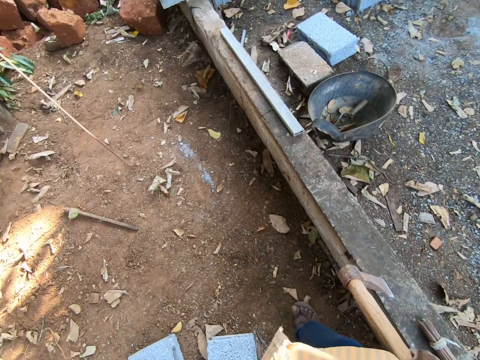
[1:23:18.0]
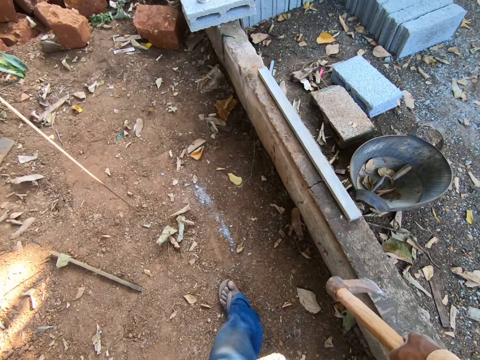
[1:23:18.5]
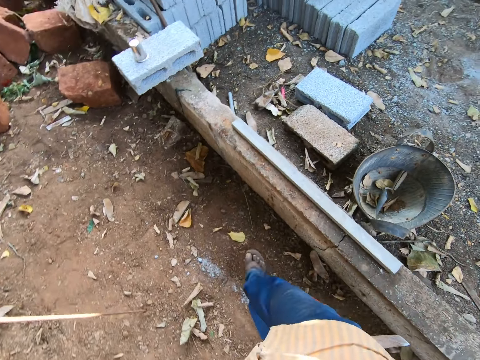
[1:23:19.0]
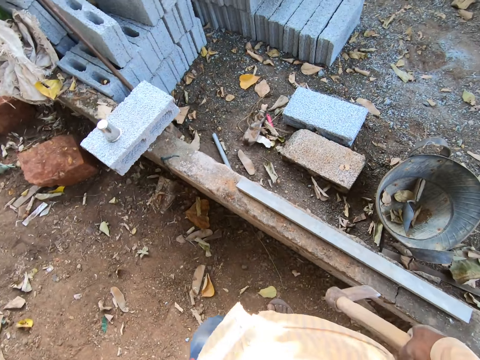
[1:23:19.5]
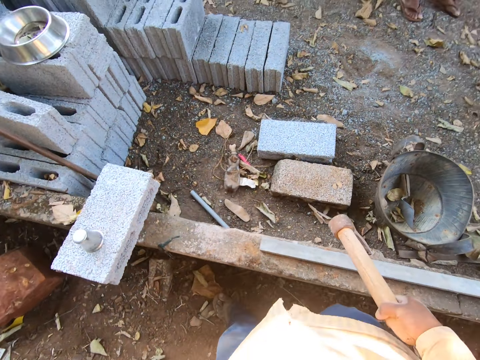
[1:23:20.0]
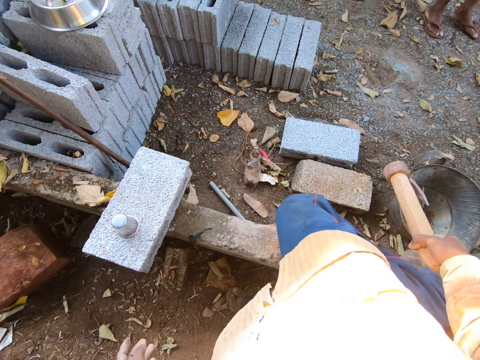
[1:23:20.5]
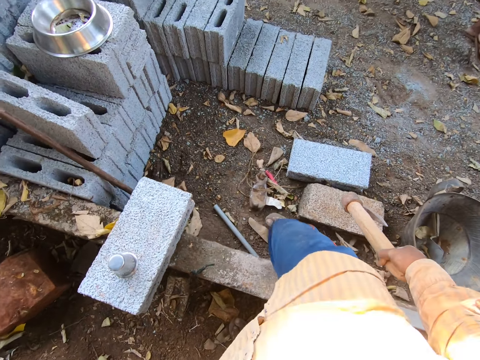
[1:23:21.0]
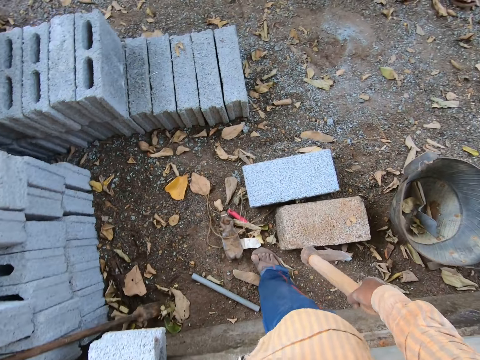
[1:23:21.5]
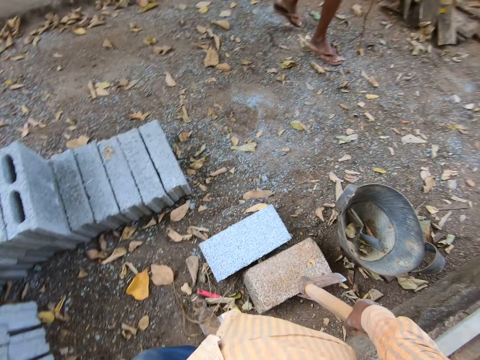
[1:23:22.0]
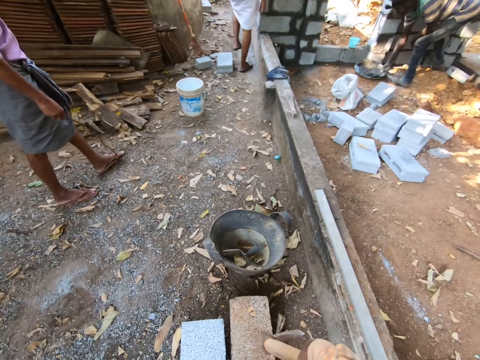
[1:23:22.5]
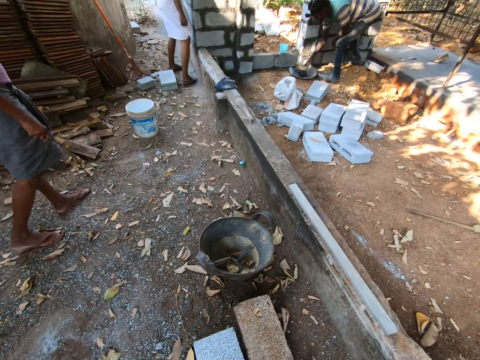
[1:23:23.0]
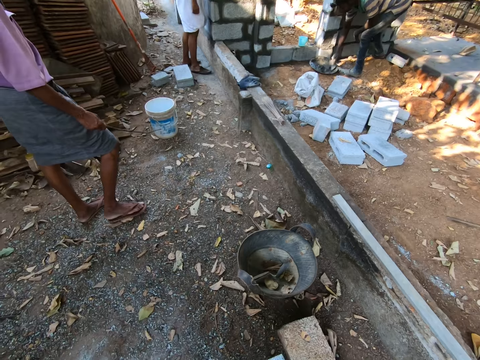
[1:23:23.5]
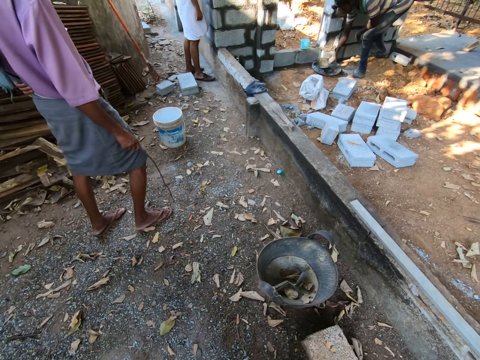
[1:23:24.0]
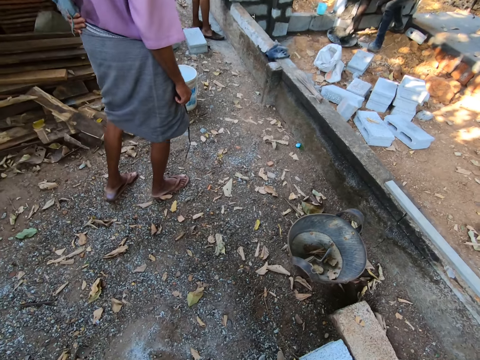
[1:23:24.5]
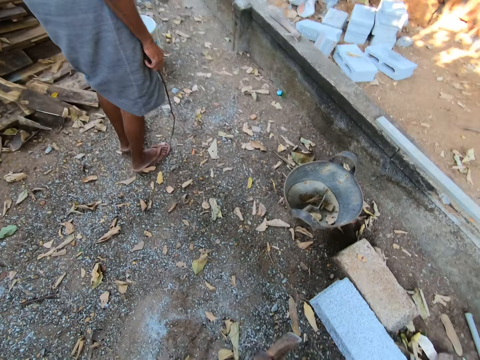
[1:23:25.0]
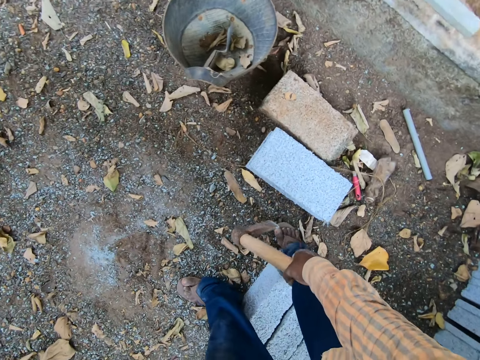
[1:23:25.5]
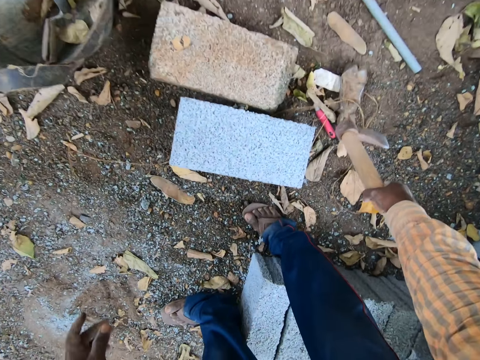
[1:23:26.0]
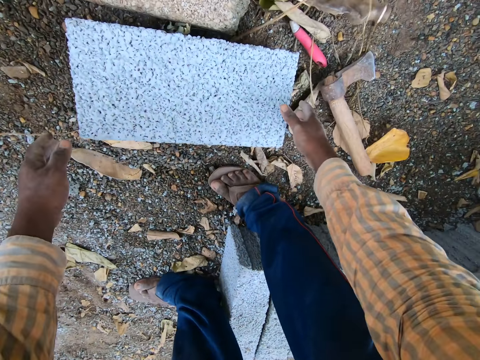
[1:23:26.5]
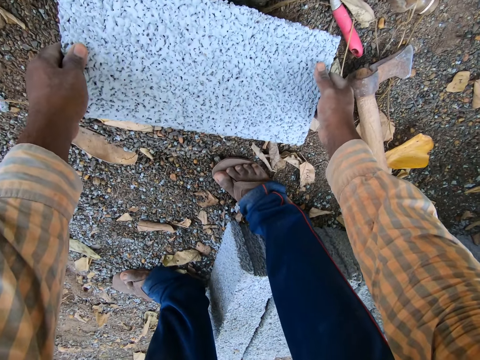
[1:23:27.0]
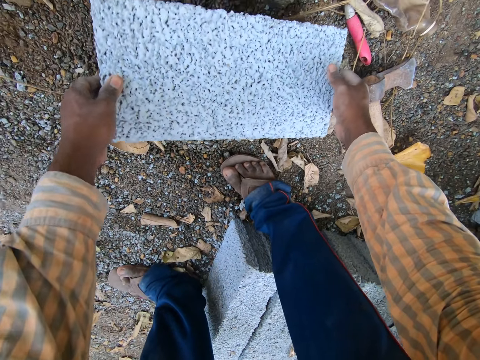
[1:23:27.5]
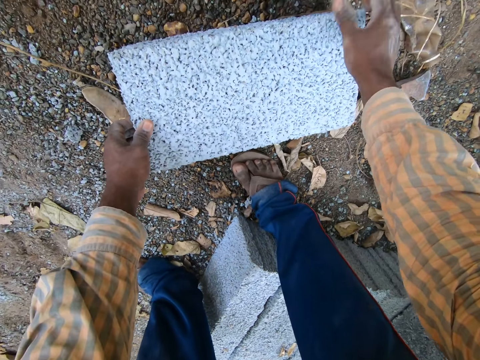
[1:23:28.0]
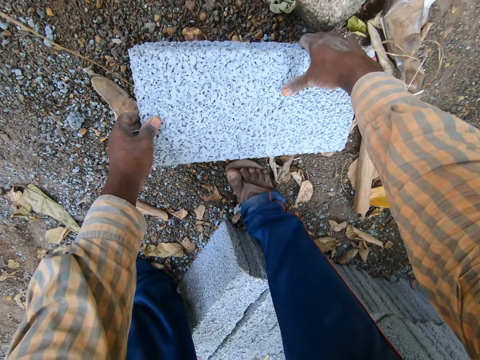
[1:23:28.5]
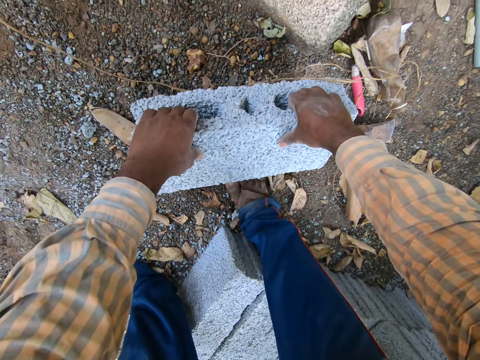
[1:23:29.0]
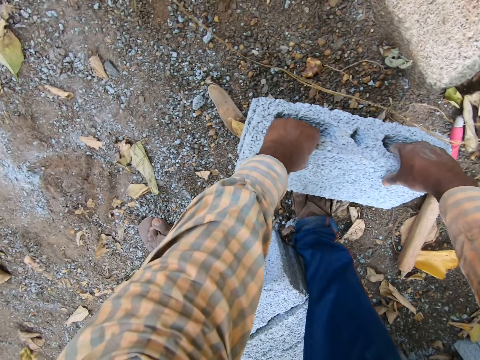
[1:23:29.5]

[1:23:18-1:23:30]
The camera wearer walks in the compound. They interact with a man. The camera wearer crosses over the construction. They look round. They walk in the compound. He drops the axe on the floor with his right hand. He lifts a brick from the floor with both hands.

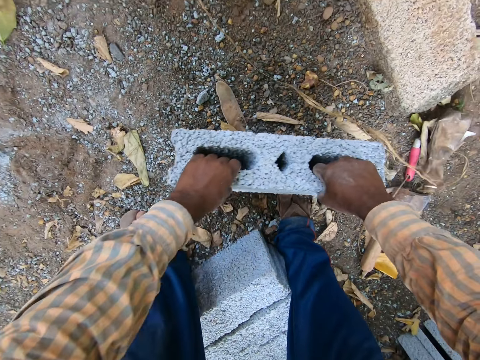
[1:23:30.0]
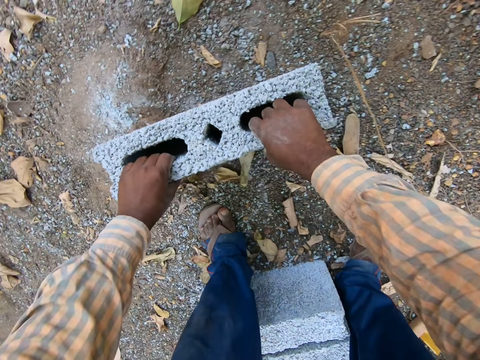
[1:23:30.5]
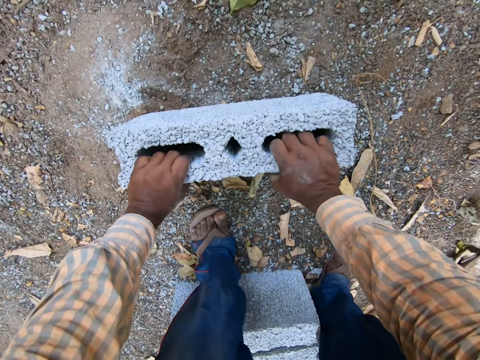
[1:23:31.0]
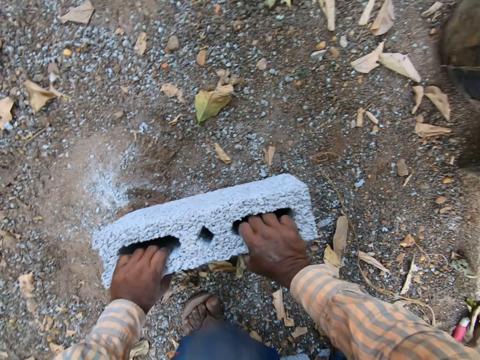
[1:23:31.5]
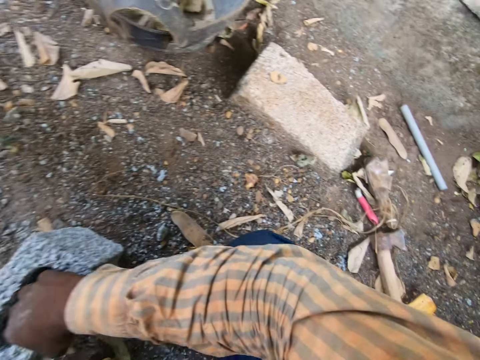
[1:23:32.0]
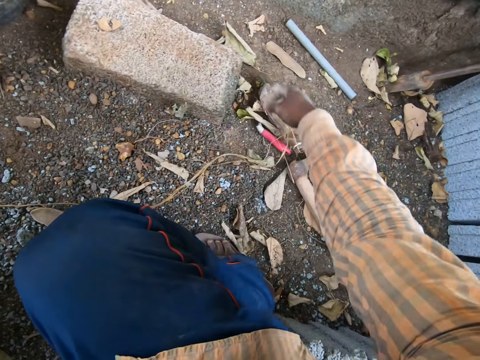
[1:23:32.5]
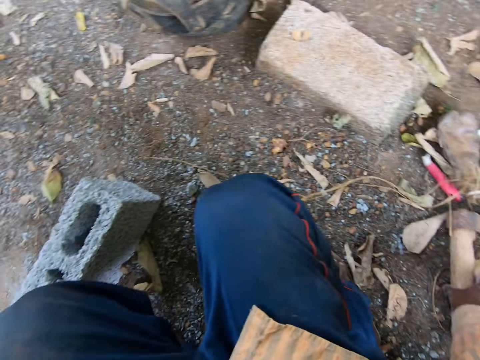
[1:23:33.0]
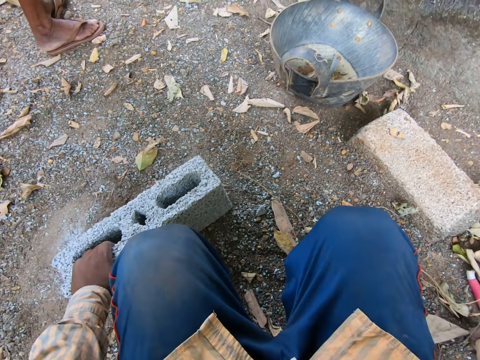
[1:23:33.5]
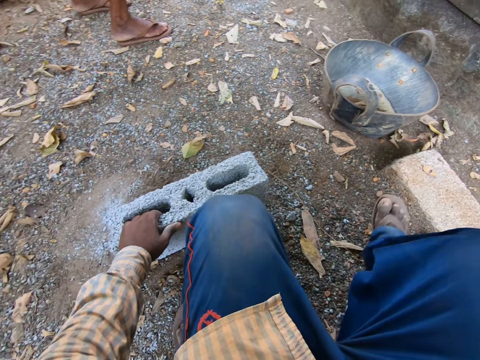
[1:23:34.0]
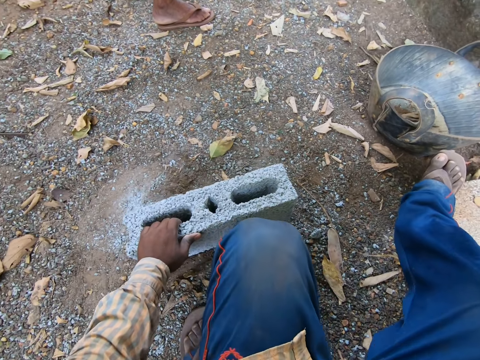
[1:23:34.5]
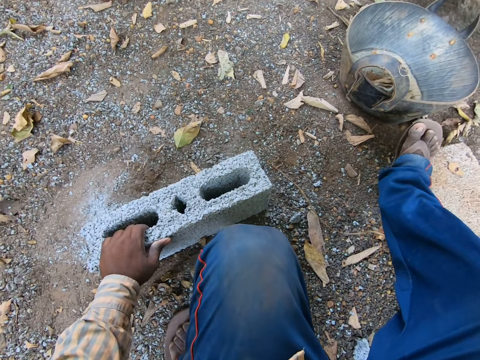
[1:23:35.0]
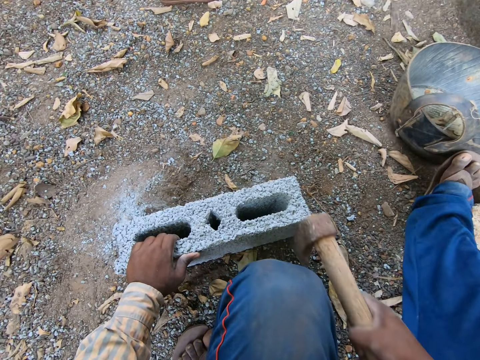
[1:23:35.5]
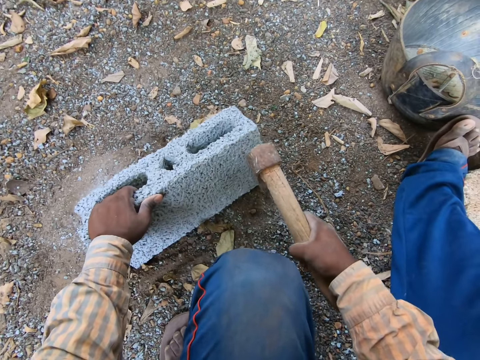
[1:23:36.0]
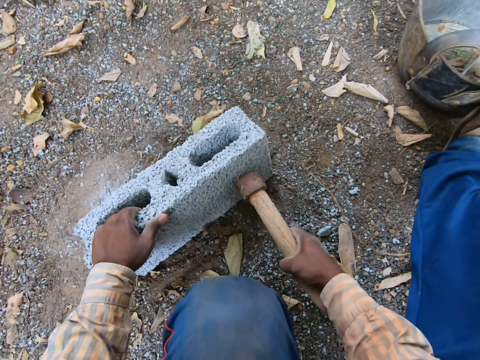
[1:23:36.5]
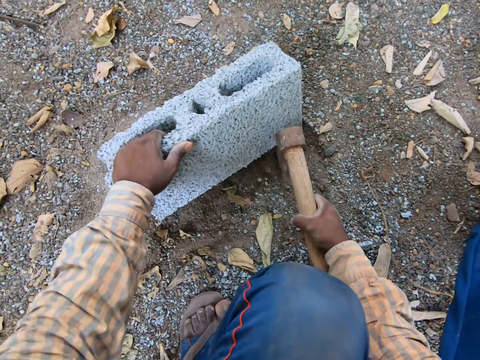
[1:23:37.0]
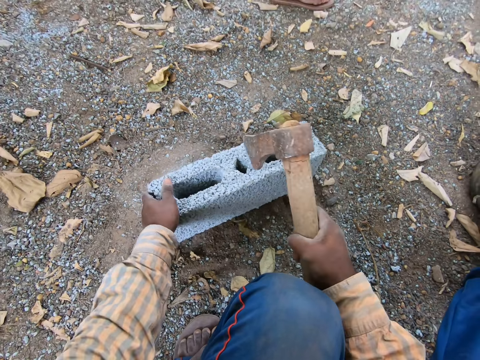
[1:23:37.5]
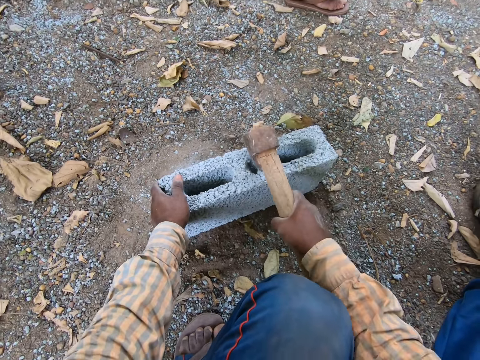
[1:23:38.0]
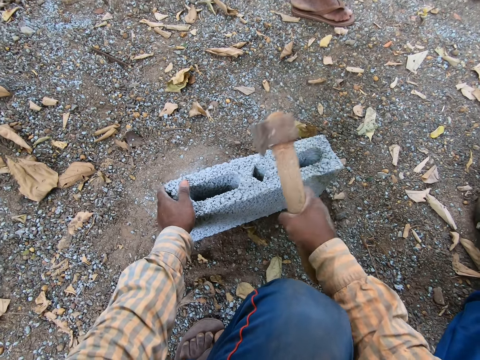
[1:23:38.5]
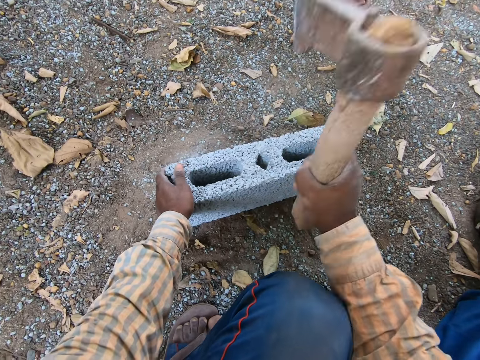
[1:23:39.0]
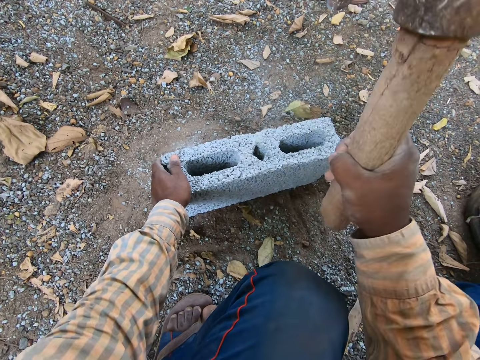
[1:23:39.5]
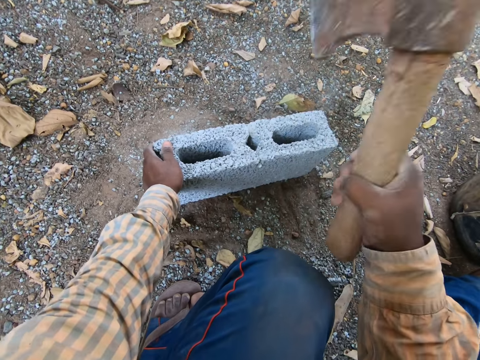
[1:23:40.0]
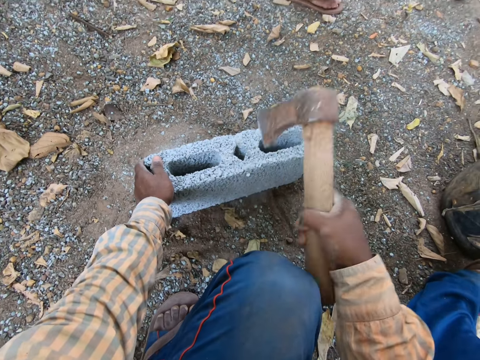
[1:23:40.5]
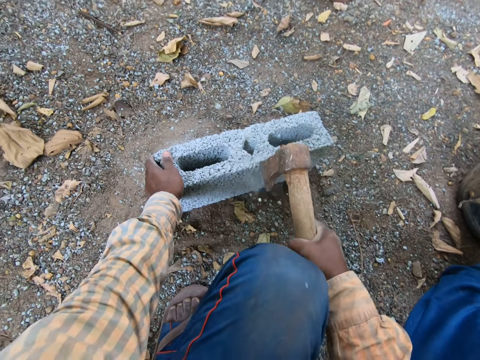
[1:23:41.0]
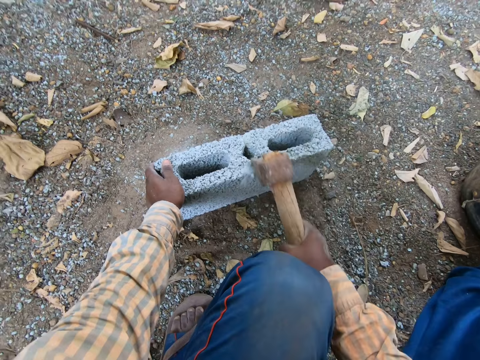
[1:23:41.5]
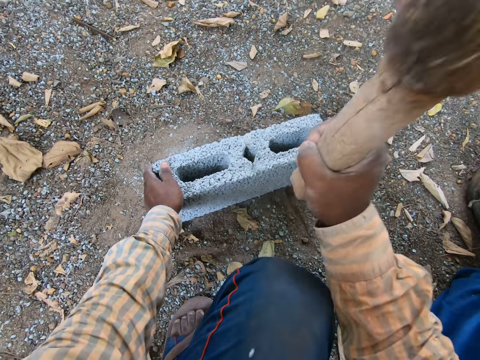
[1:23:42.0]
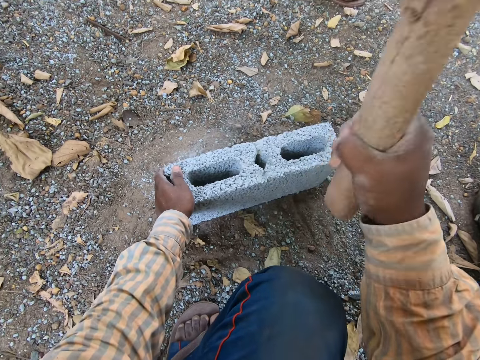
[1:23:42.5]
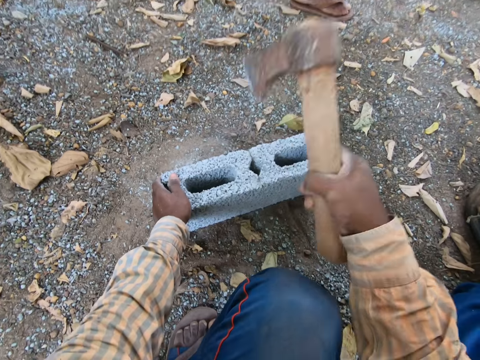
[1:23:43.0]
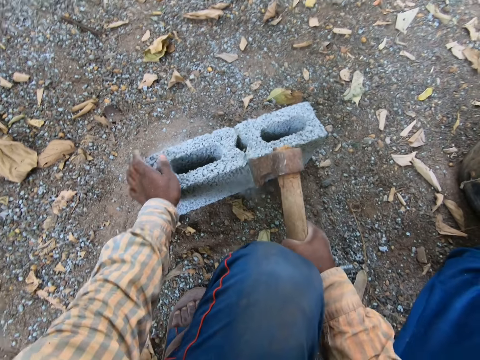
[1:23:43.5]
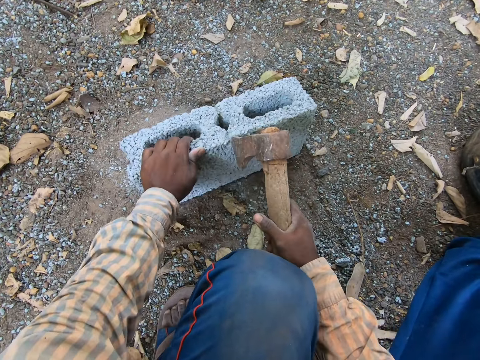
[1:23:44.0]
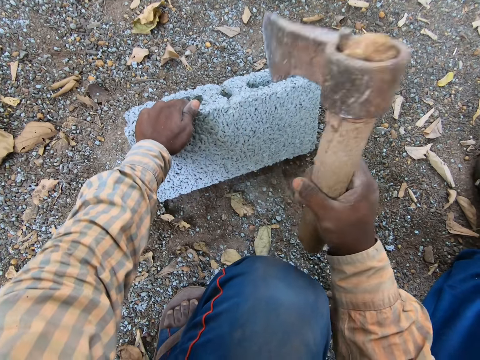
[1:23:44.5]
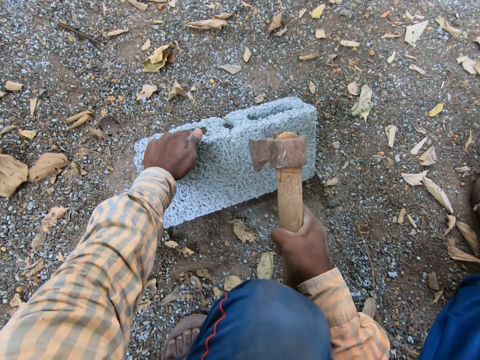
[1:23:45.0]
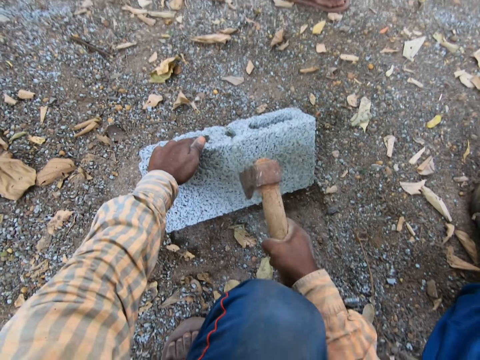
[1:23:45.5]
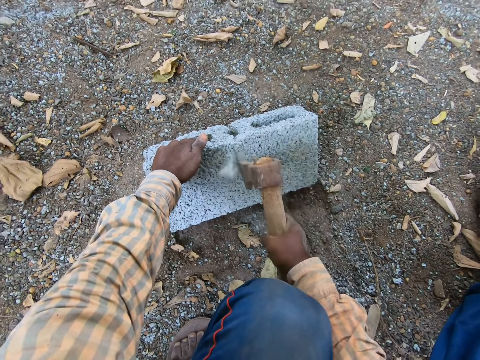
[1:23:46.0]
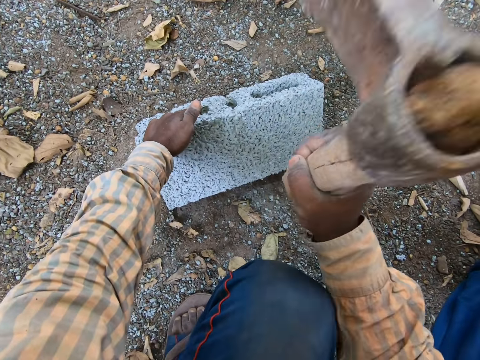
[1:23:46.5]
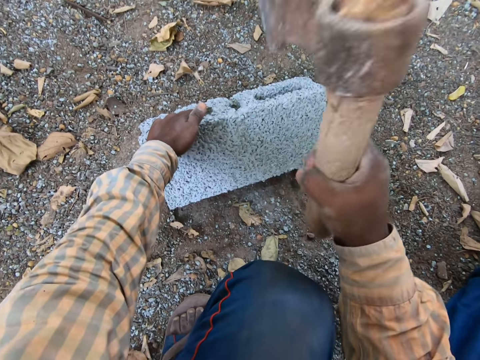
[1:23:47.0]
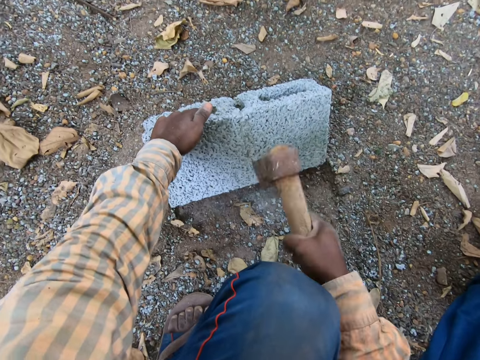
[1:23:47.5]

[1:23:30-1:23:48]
The camera wearer moves the brick or block. He drops the brick on the floor with both hands. He picks the axe from the floor with his right hand. He holds the brick with his left hand. He turns round. He hits the brick with the axe in his right hand. He breaks the brick. He tilts the brick with his left hand. He hits the brick with the axe in his right hand. He breaks the brick.
